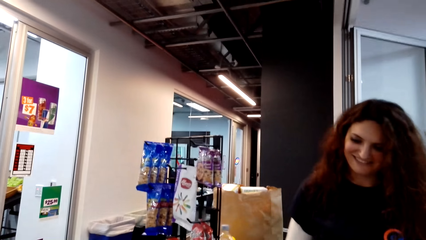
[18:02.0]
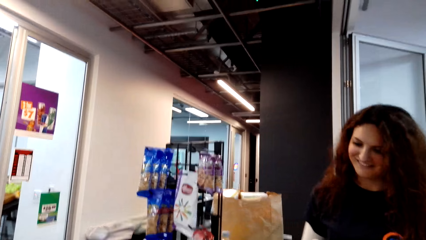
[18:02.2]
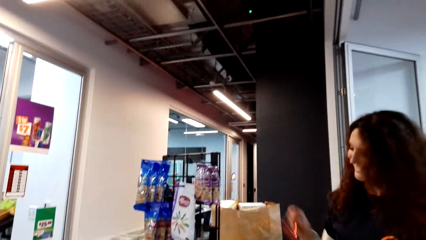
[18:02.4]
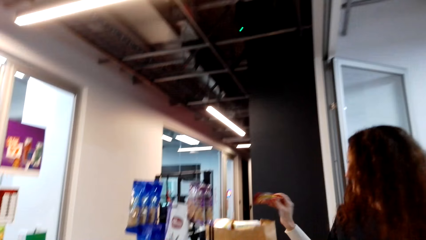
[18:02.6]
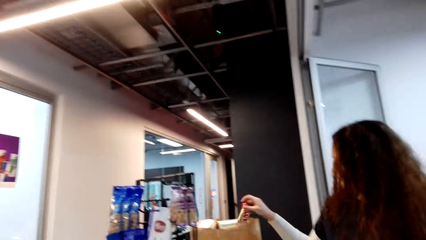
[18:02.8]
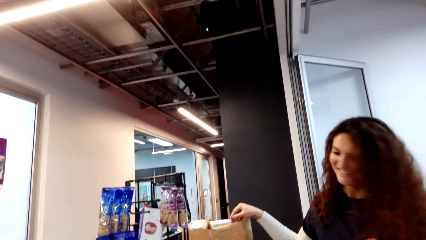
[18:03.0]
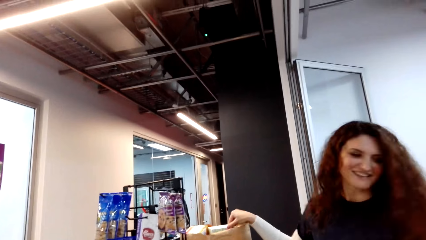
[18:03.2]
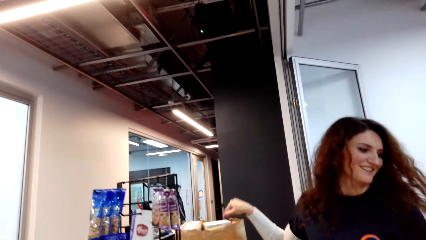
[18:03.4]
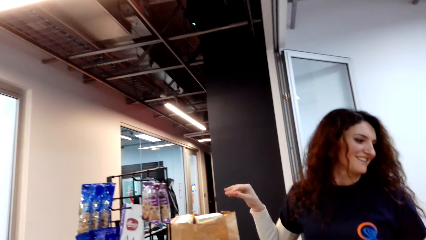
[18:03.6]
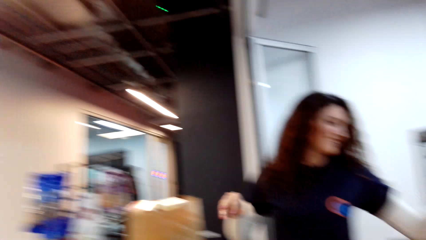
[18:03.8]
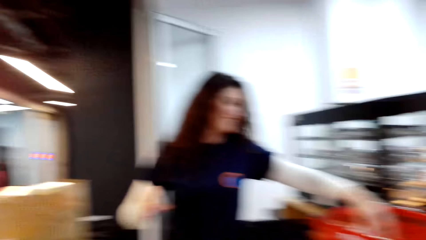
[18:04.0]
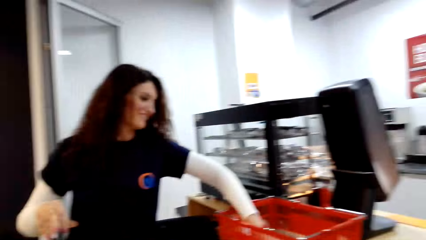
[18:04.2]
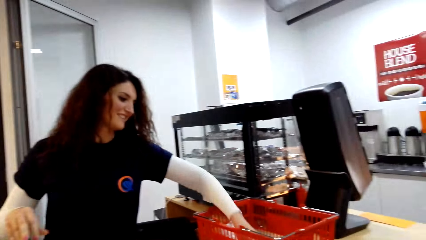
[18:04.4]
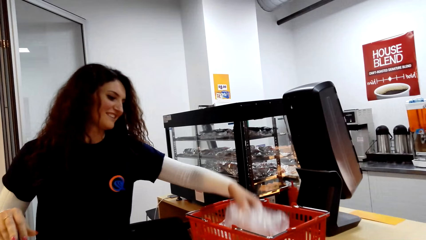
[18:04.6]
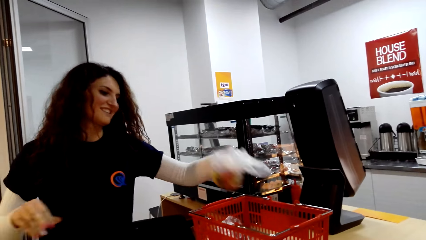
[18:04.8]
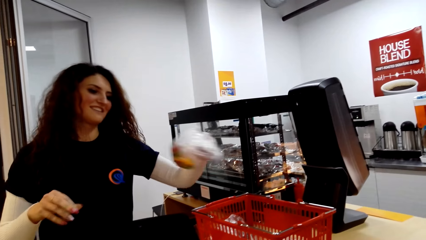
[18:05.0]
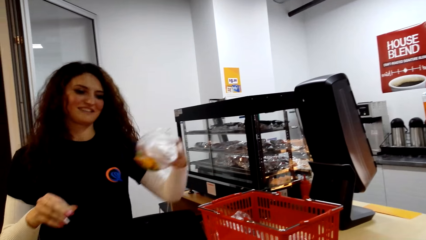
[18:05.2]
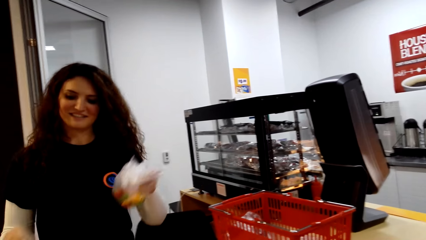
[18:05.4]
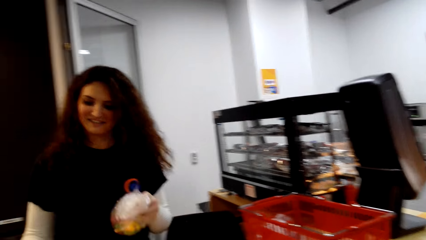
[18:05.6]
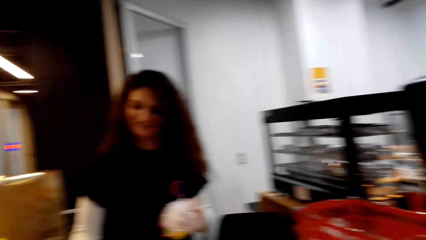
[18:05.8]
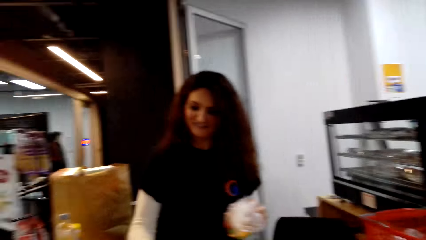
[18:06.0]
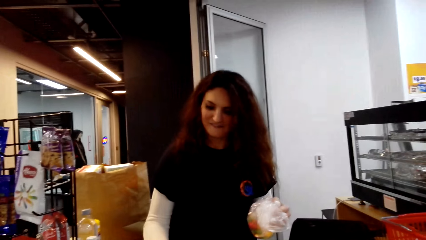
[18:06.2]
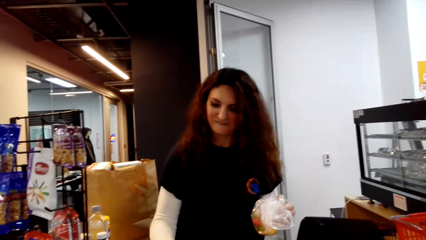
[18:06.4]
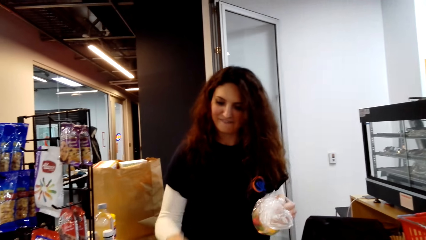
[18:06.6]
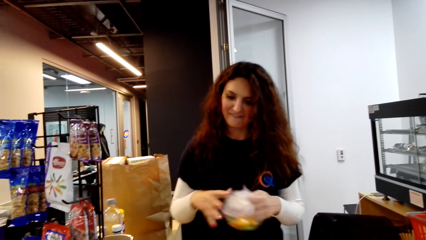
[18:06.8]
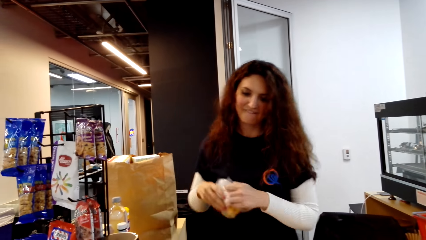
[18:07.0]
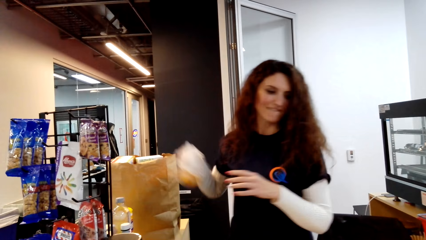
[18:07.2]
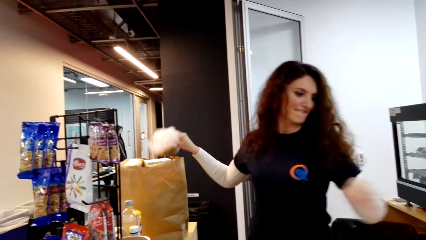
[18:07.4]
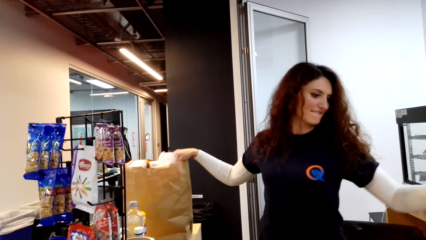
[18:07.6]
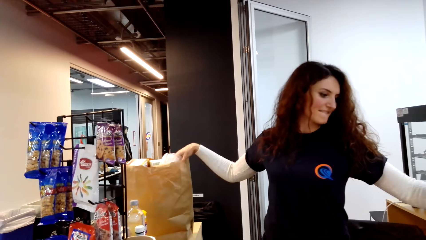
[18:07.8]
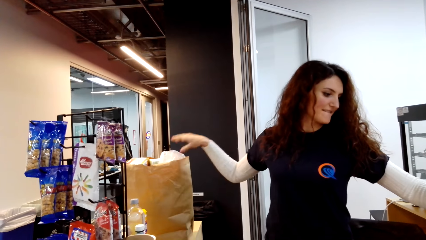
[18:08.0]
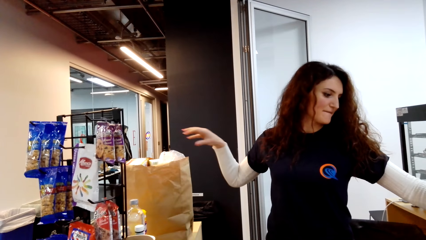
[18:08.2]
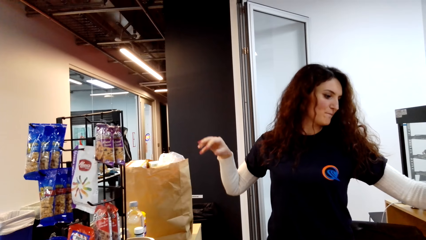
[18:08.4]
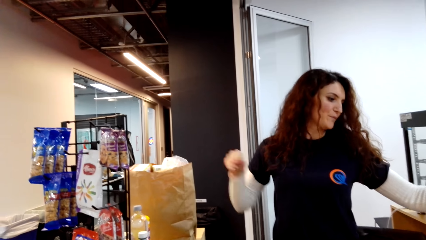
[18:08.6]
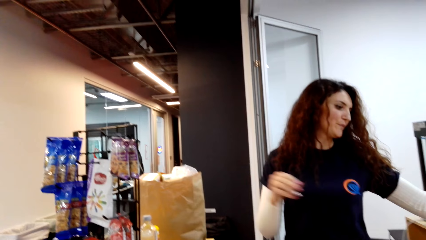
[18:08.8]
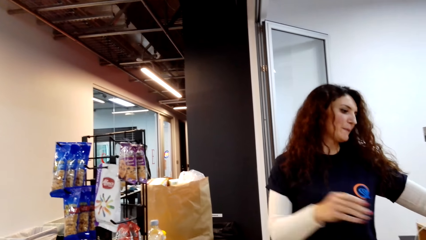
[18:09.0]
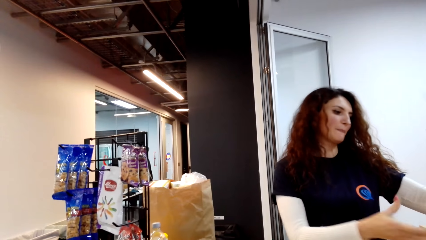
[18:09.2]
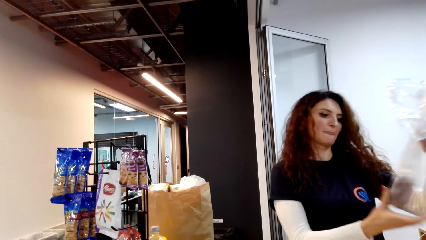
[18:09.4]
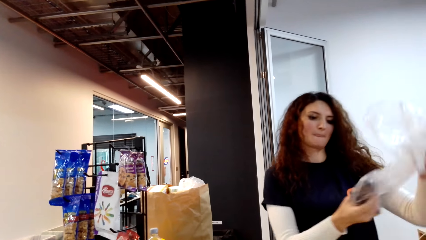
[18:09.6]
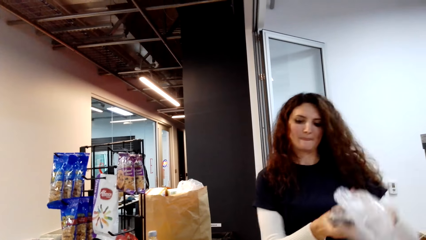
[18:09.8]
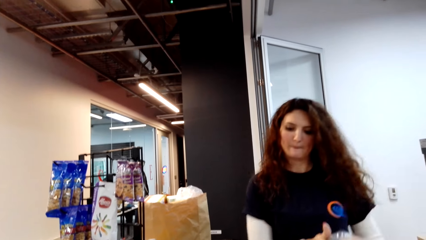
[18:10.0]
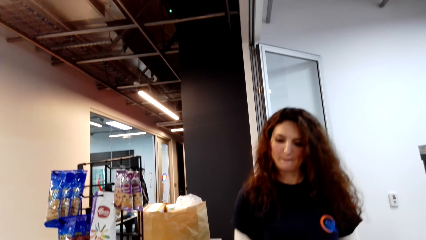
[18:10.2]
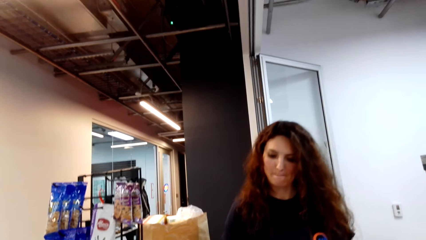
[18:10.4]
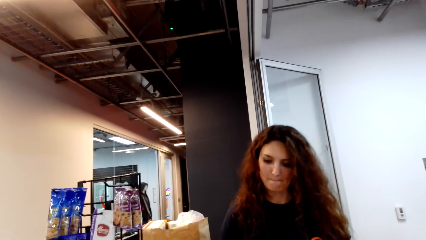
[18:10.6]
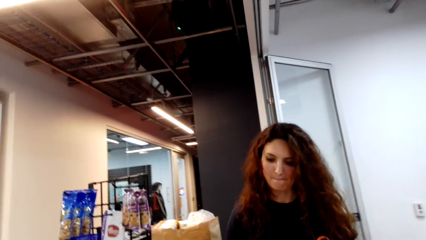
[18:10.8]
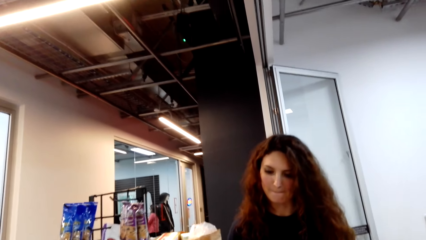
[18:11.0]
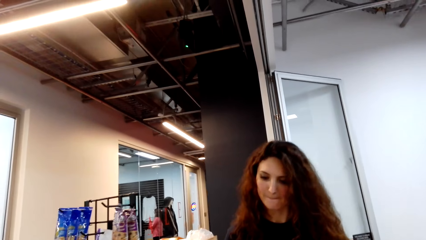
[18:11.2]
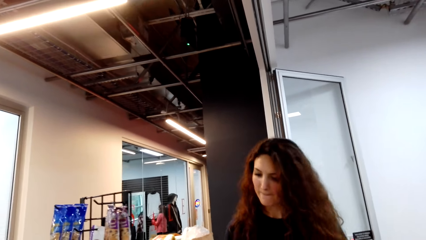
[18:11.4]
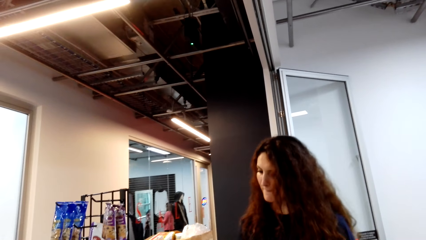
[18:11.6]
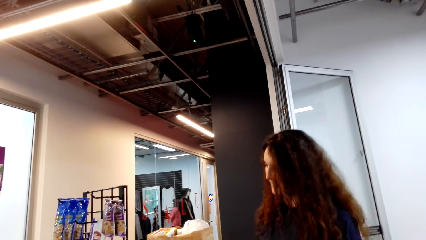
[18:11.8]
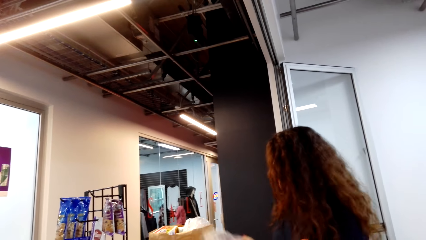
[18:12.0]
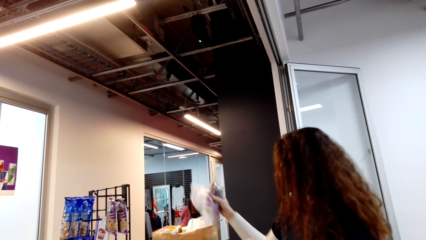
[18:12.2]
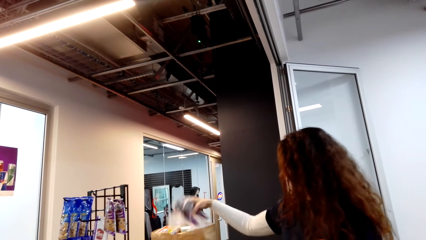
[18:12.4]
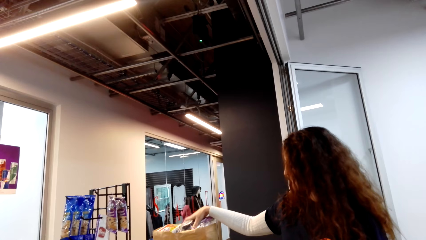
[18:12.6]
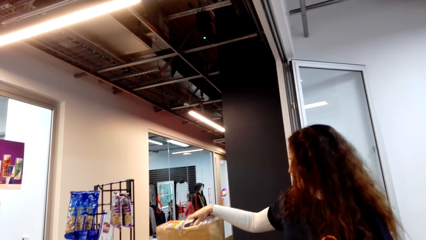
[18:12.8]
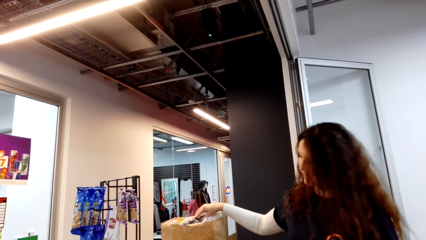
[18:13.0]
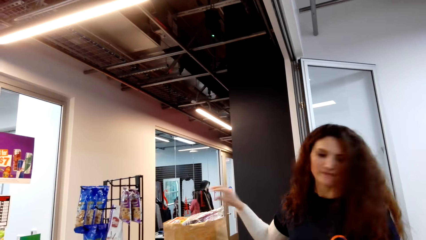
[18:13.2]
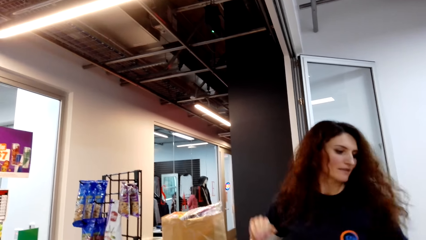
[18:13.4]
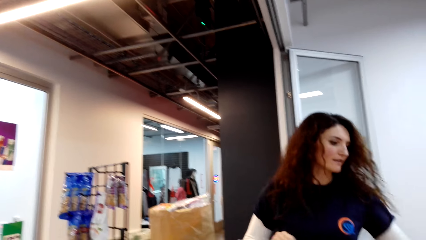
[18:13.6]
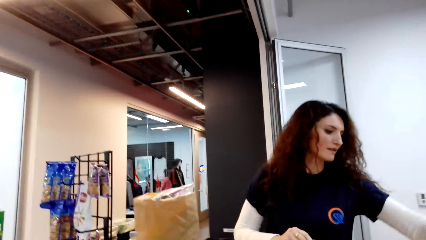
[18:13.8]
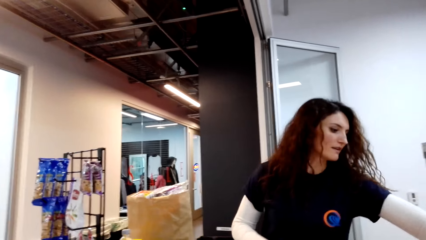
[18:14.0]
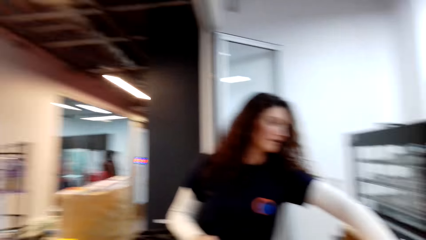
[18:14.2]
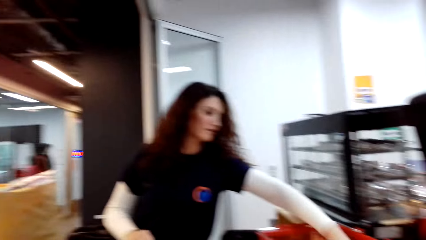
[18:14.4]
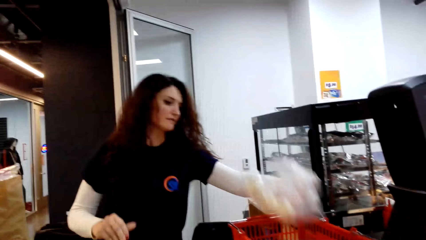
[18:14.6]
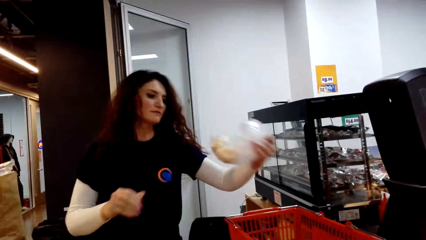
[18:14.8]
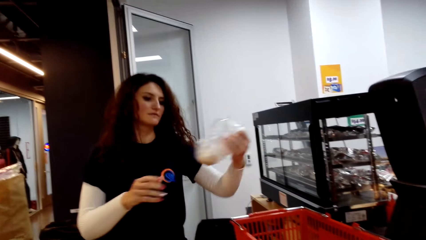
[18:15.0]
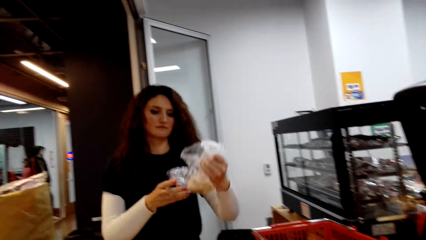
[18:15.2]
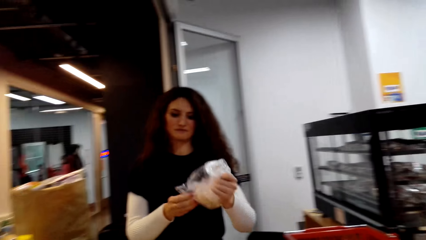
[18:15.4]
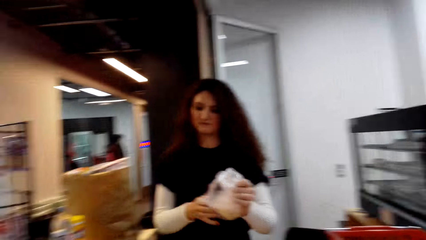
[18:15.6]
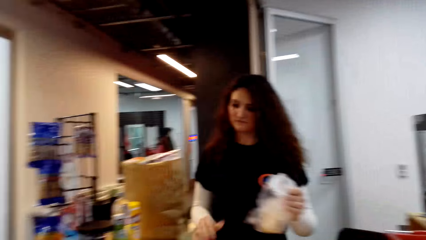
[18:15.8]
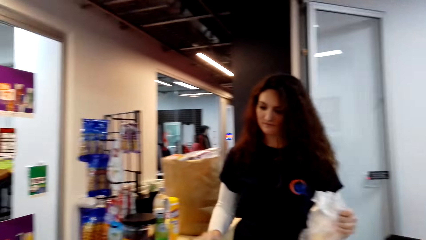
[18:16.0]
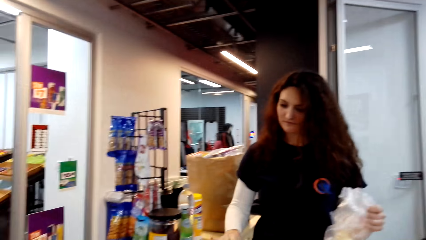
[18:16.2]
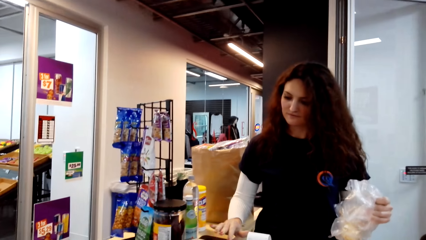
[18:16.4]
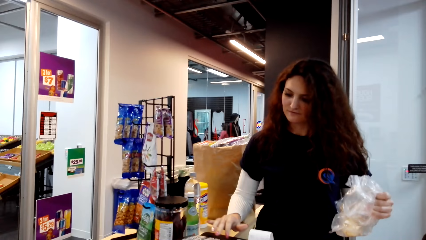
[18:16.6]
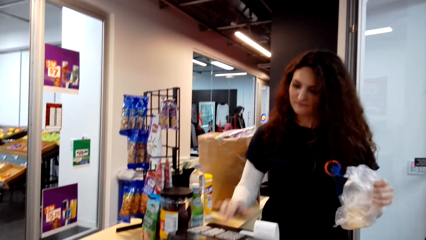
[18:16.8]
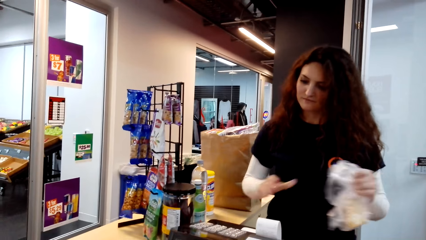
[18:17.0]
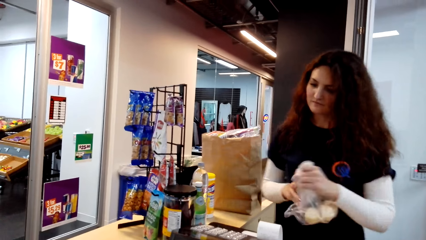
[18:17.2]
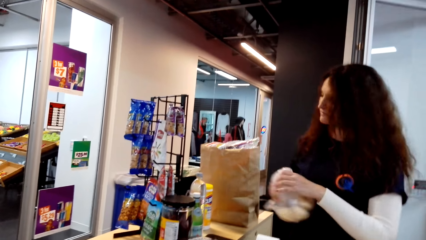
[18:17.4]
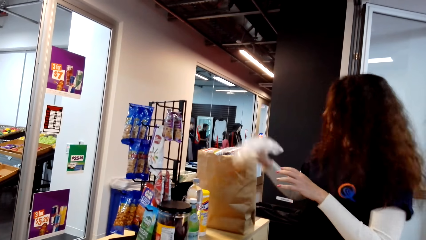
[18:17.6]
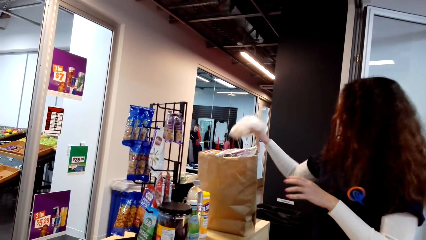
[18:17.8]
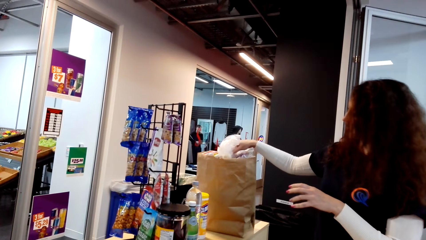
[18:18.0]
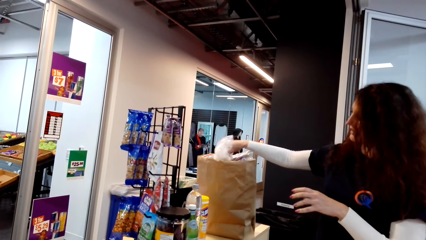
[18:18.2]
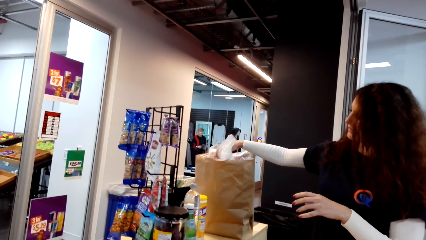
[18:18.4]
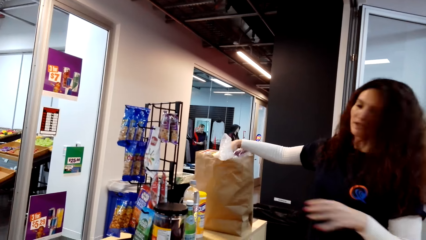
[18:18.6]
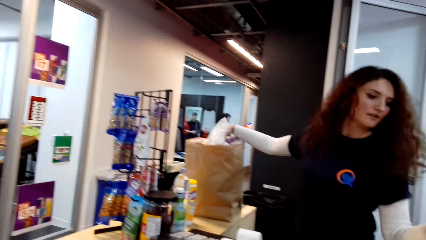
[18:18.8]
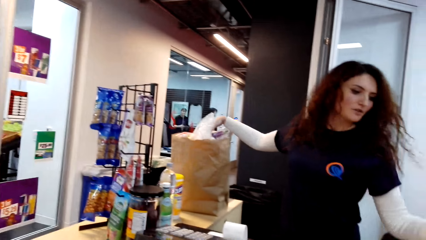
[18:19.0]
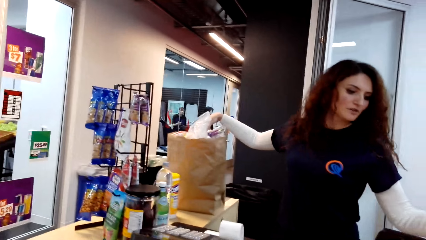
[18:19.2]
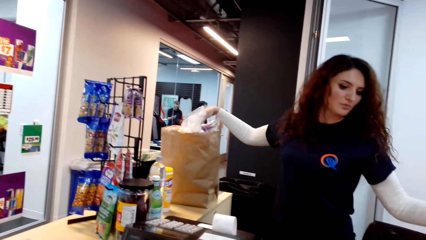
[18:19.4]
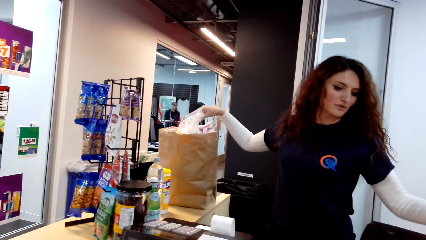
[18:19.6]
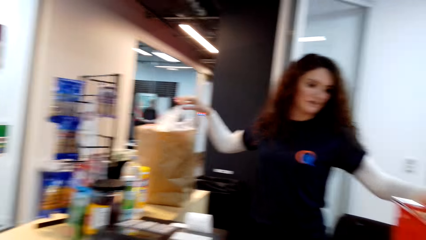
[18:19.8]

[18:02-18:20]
A cashier dialogues with the camera wearer. The cashier puts a pack in the shopping bag. The cashier picks up a pack of bell peppers. The cashier calculates the price of something. The cashier scans the pack of bell peppers. The cashier puts the bell pepper pack in the shopping bag. The cashier picks up a bag. The cashier calculates the price of something. The cashier scans the bag. The cashier puts the bag in the shopping bag. The cashier picks up another pack. The cashier calculates the price of something. The cashier scans the pack. The cashier puts the pack in the packaging bag.
